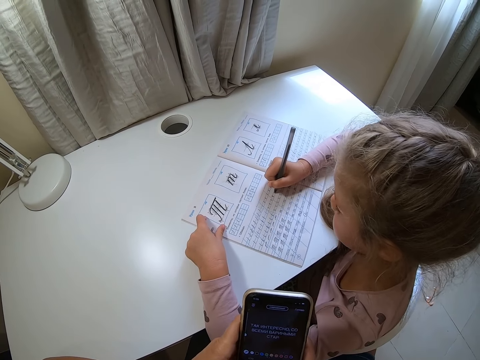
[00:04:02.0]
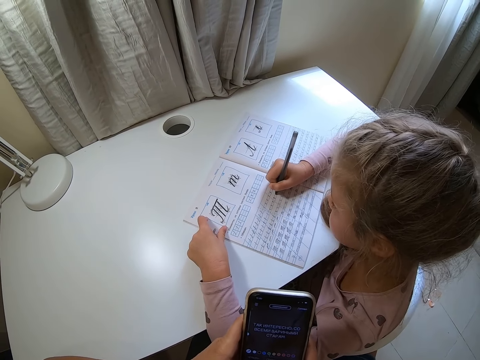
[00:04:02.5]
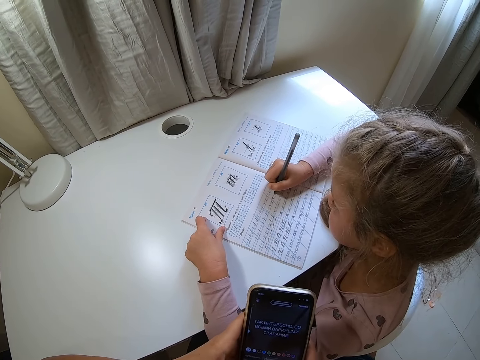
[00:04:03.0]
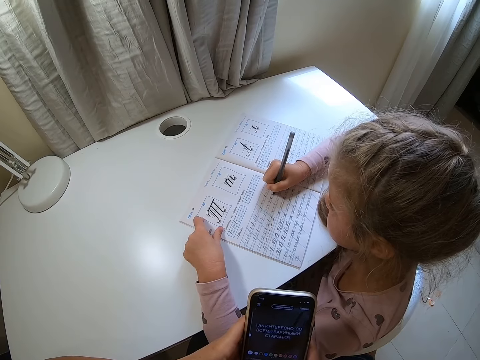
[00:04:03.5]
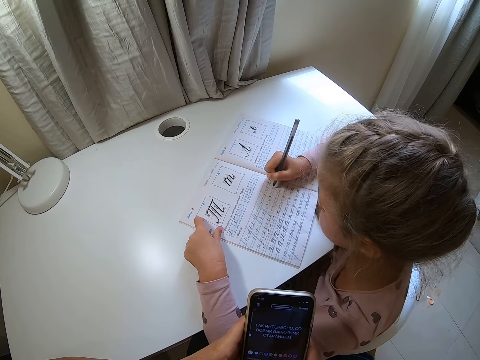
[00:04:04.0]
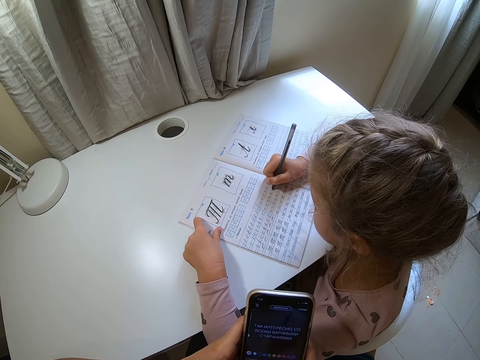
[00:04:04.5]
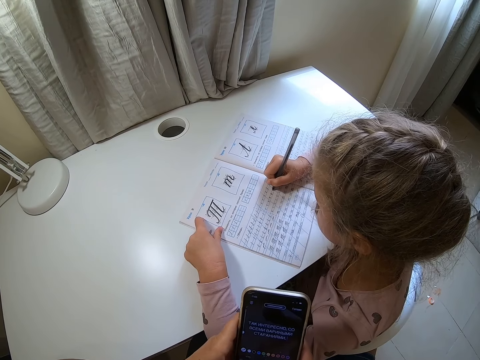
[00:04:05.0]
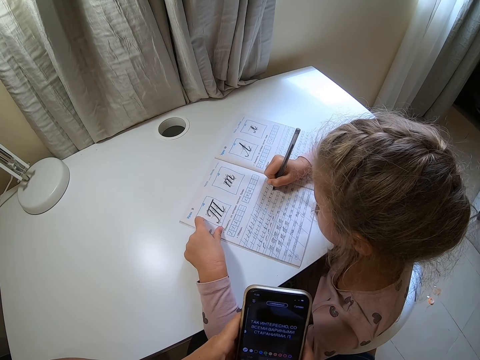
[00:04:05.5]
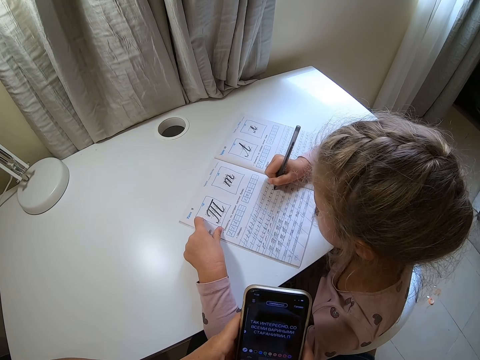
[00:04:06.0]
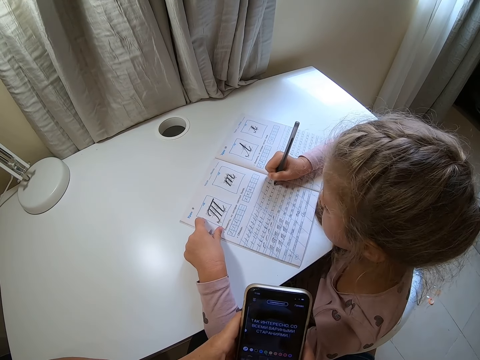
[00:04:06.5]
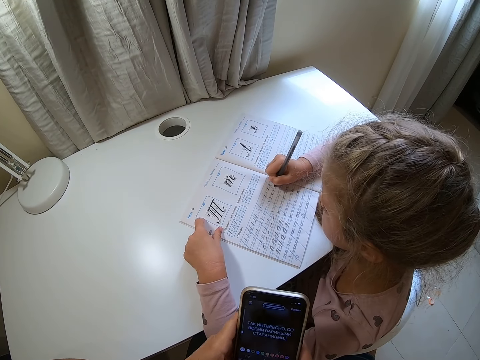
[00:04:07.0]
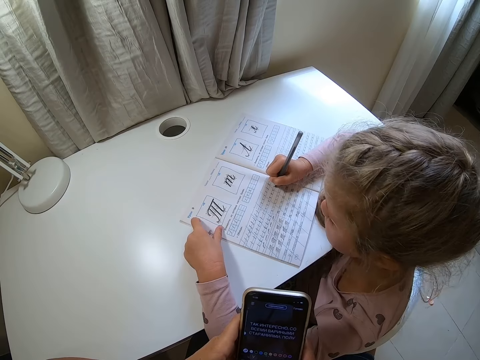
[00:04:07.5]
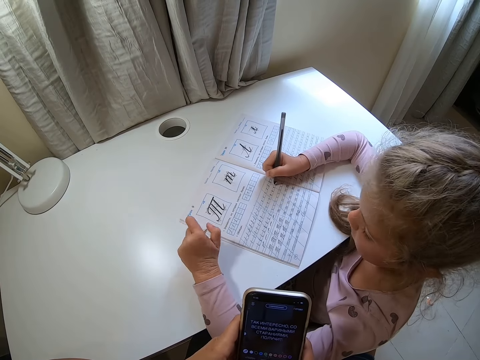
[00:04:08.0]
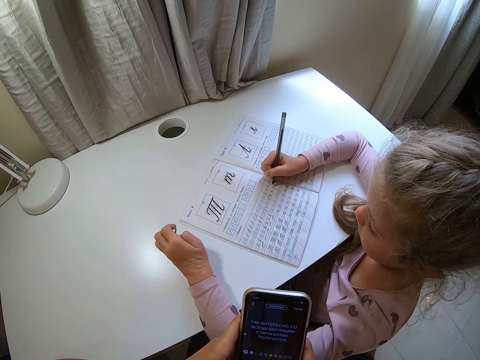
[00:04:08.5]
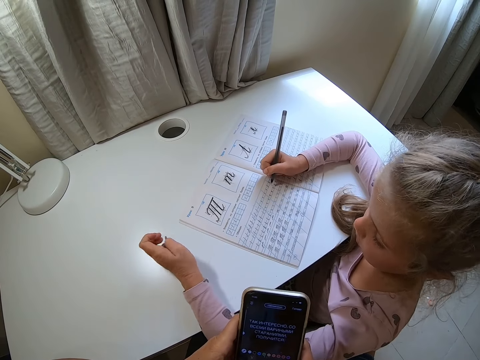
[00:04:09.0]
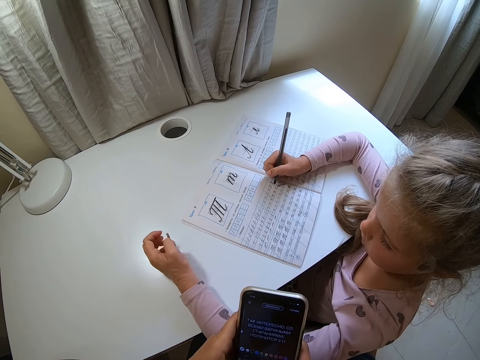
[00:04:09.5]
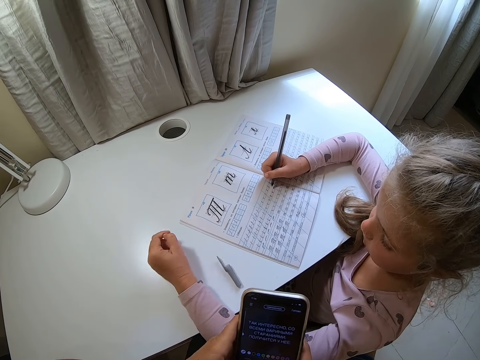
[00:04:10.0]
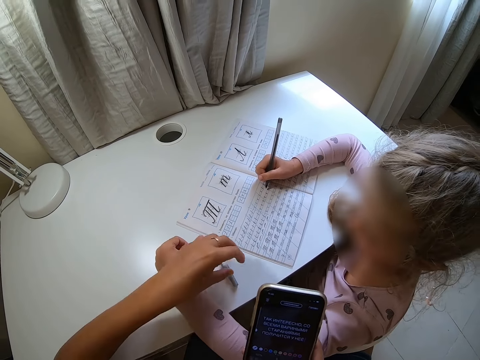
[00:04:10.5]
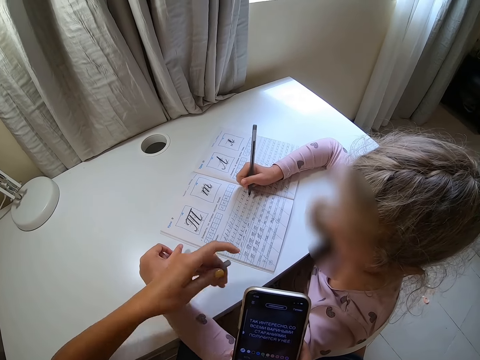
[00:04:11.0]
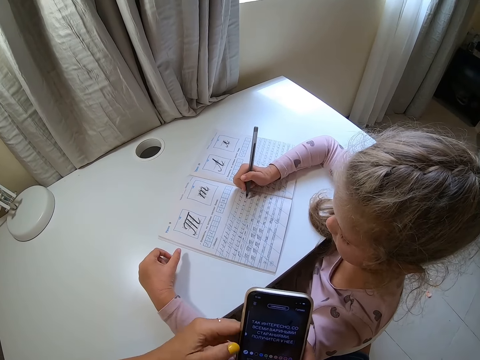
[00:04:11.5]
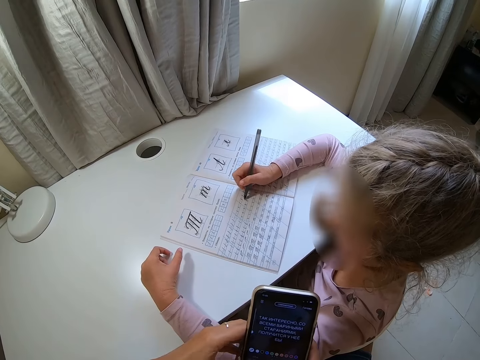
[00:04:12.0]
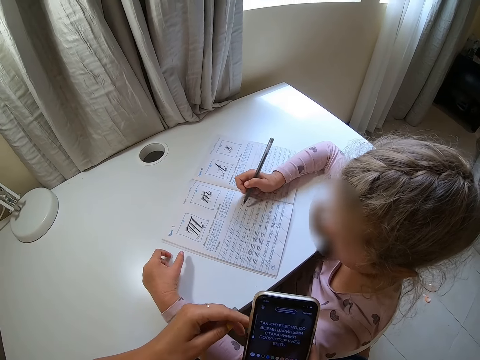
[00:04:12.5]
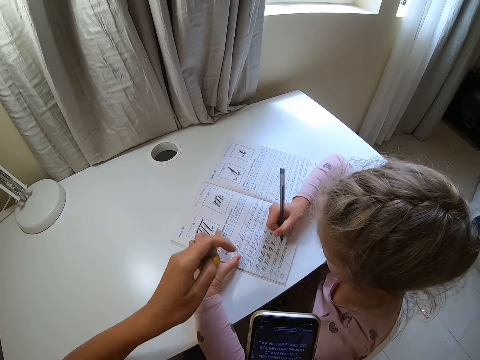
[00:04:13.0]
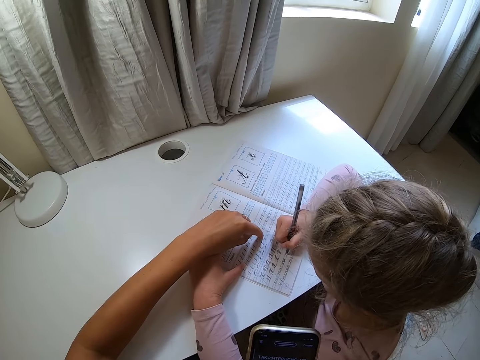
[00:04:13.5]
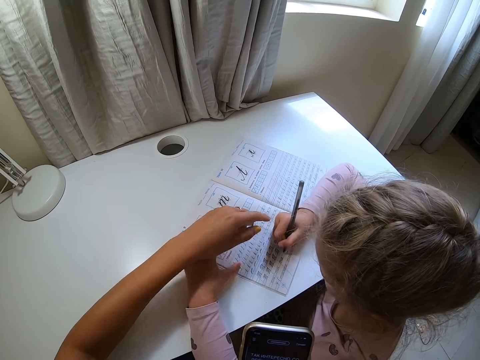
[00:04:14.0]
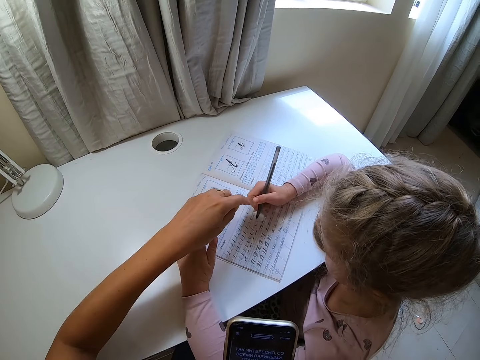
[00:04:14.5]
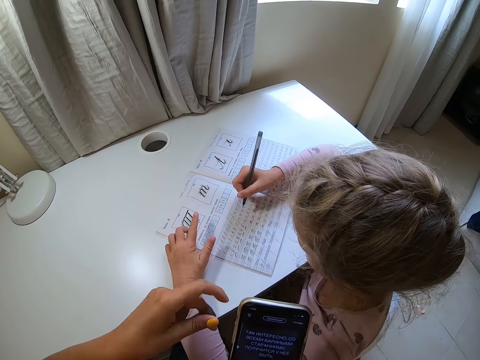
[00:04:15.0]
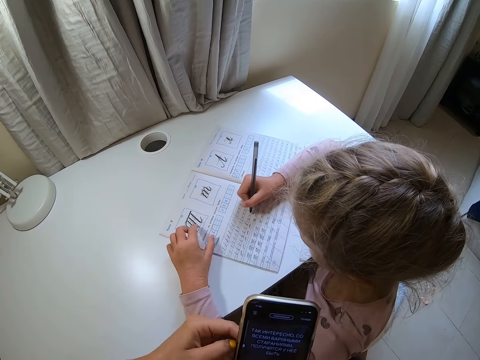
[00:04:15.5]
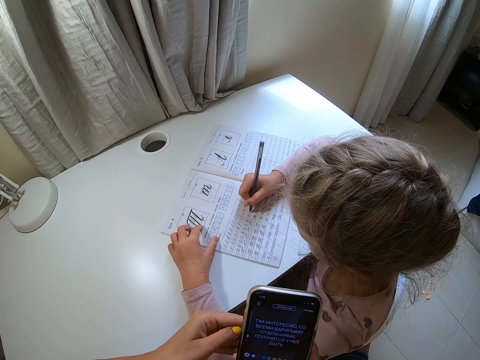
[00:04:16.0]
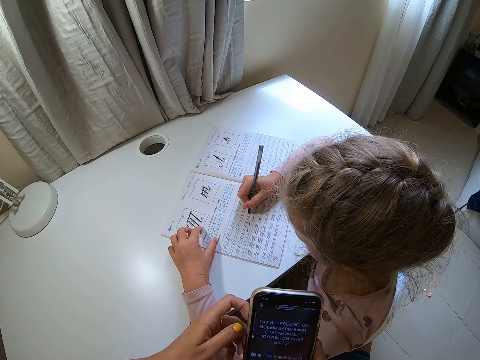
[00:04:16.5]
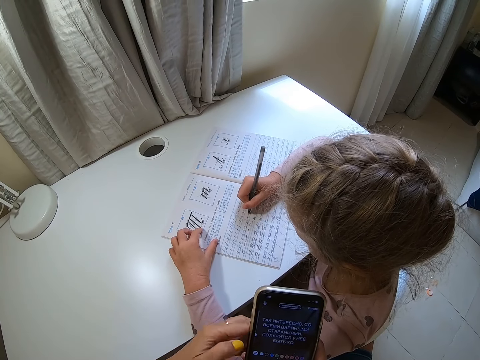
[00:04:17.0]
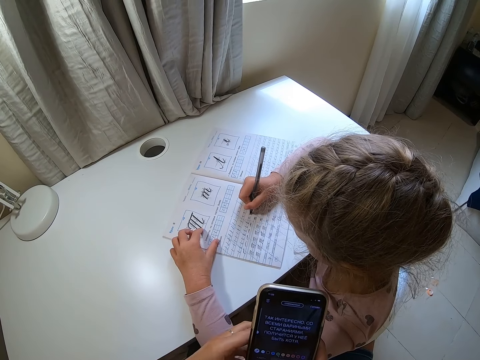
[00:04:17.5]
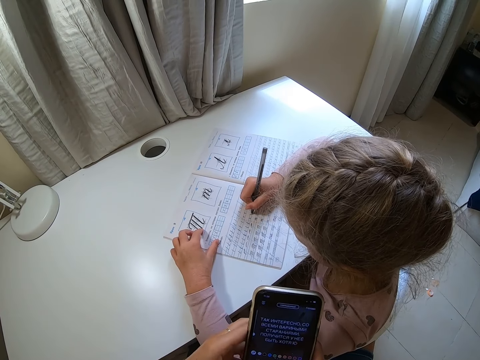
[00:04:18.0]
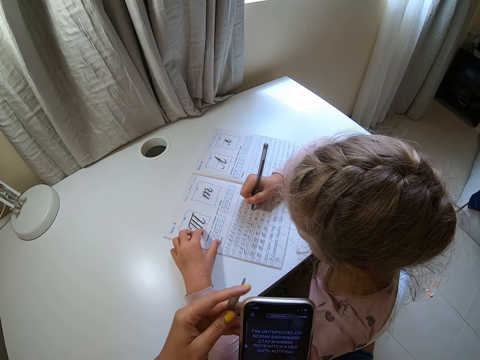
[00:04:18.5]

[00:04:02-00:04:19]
A child moves a hand away from the book. The child drops a pen cap. The camera wearer takes the pen cap. They operate a phone. They point at the book. They touch the book. The child holds the book and writes on the book. The camera wearer operates the phone. The child writes on the book.

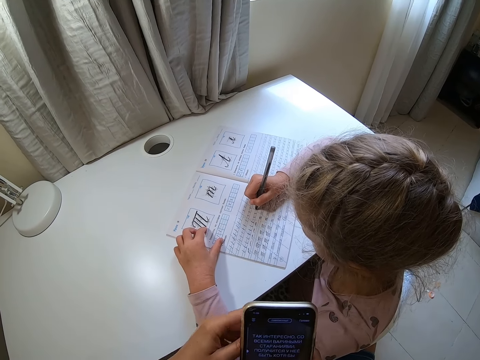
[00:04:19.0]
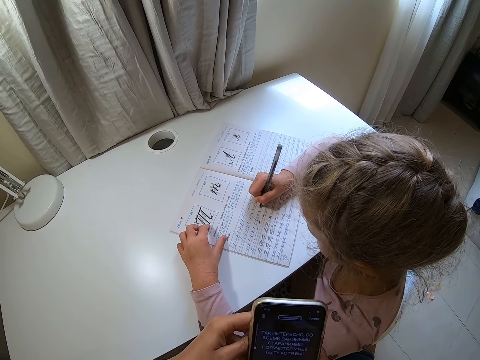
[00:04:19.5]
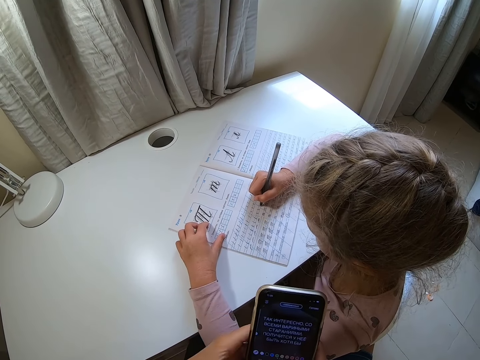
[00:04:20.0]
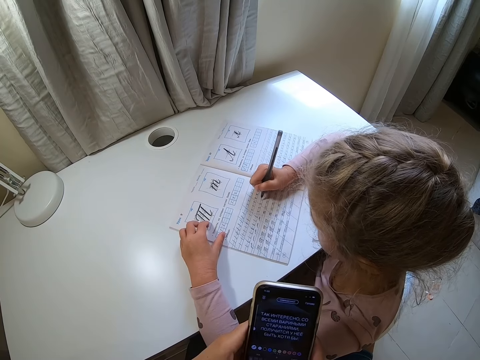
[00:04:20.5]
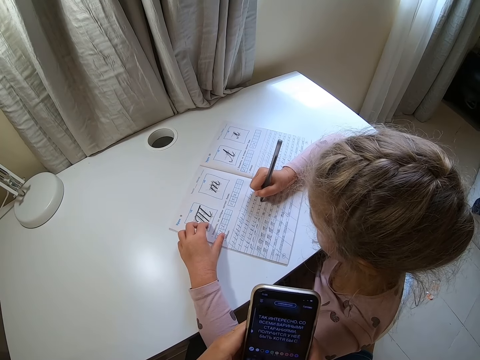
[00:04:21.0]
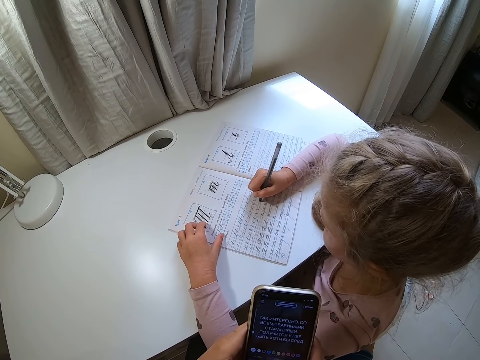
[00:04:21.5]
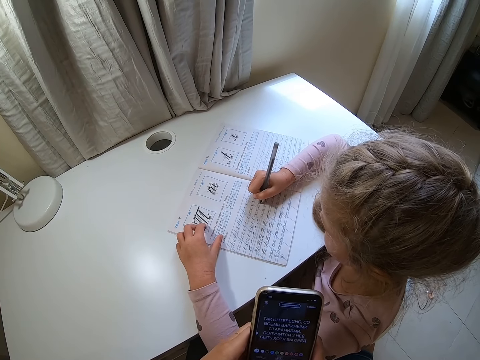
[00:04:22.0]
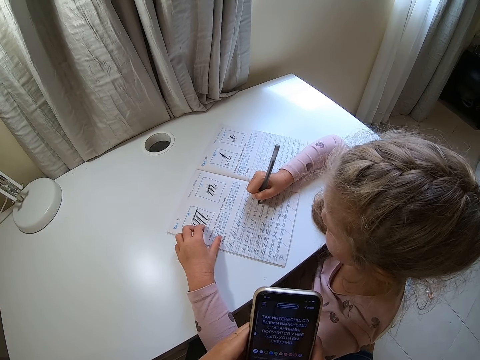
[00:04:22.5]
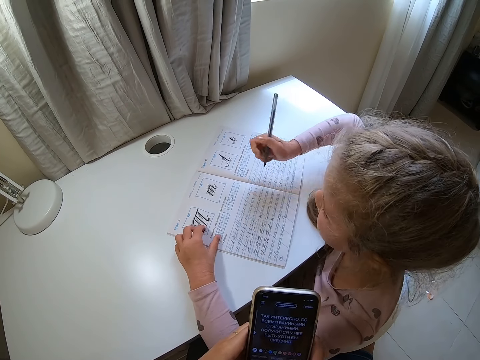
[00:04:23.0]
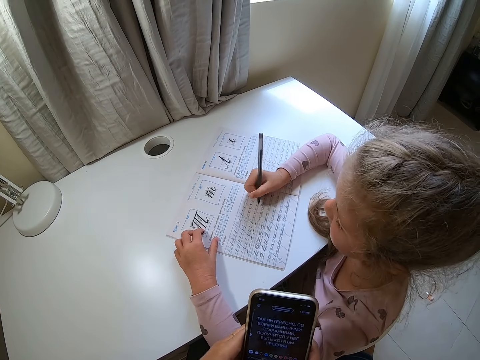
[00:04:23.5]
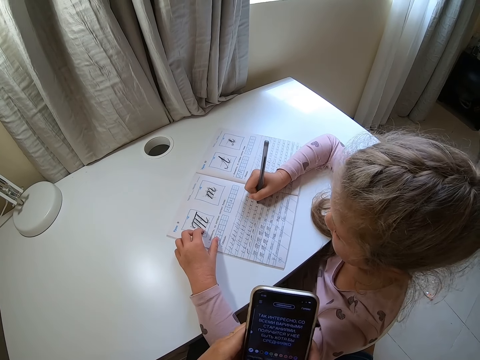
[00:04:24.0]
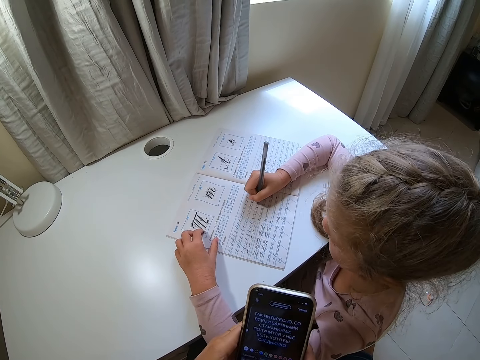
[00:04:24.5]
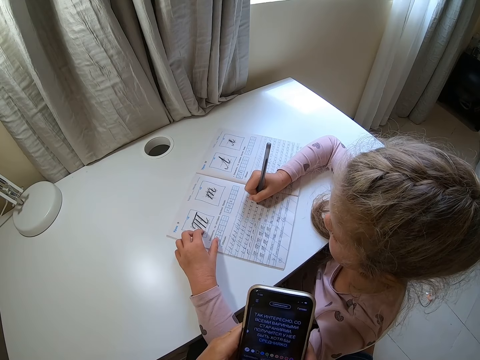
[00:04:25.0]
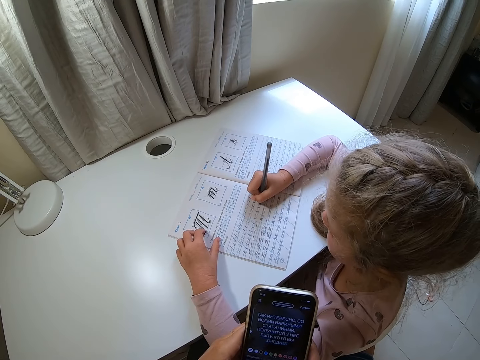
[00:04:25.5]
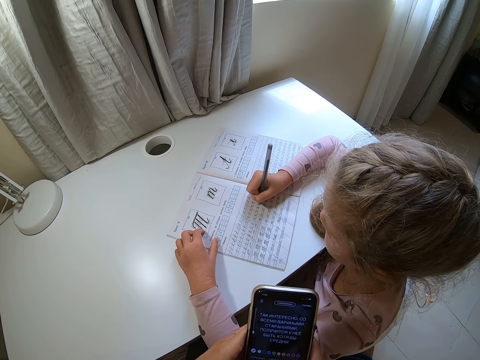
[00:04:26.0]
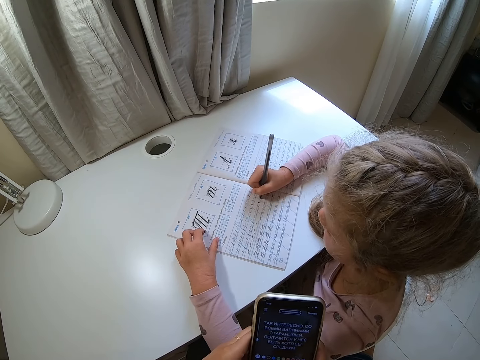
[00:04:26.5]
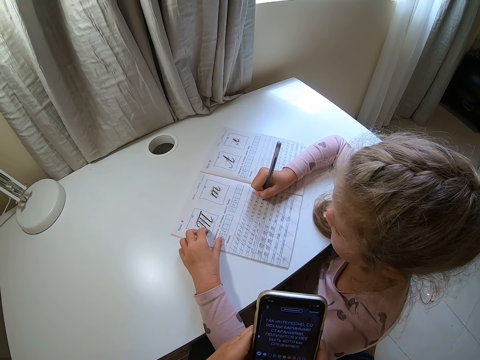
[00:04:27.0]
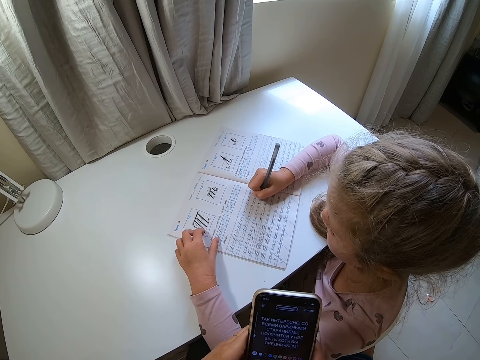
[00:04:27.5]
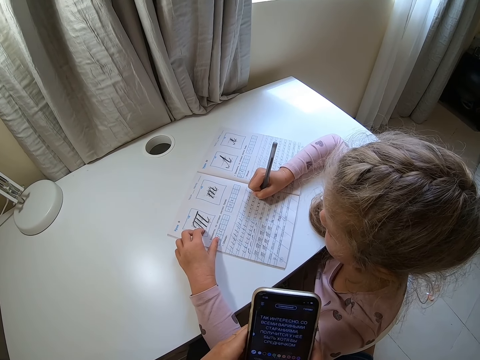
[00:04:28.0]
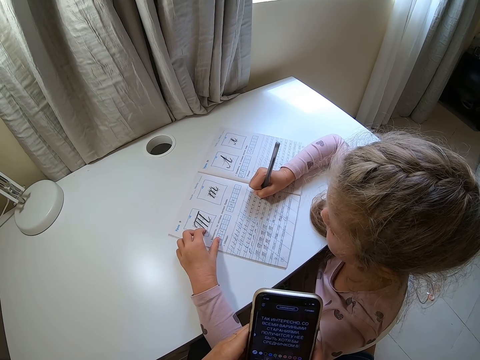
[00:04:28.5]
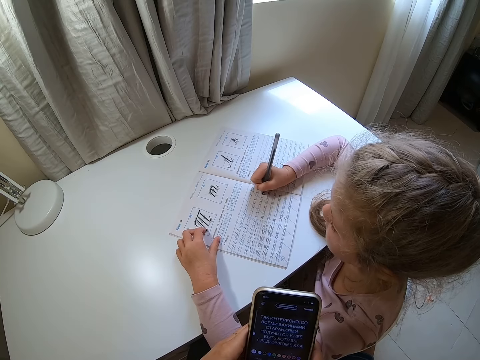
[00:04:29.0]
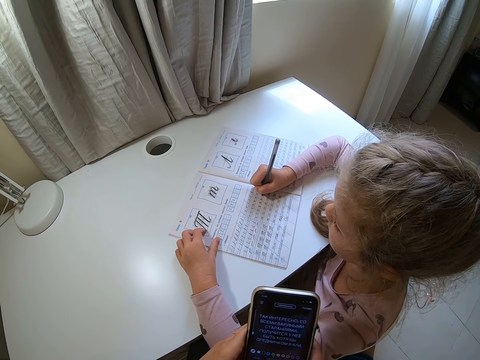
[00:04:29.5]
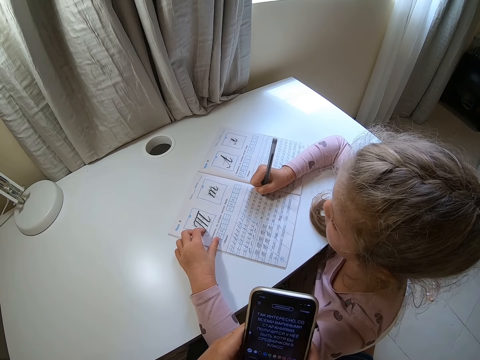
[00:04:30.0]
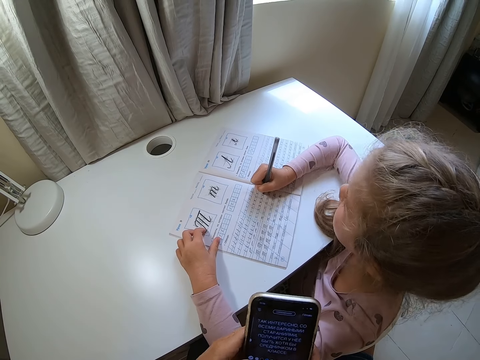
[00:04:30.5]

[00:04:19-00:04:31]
The camera wearer operates a phone. A child lifts a pen. The child writes on the book.
